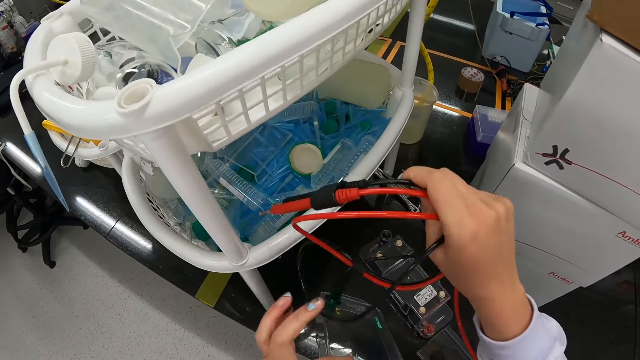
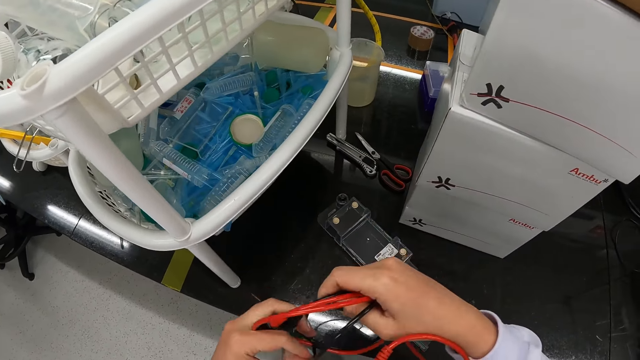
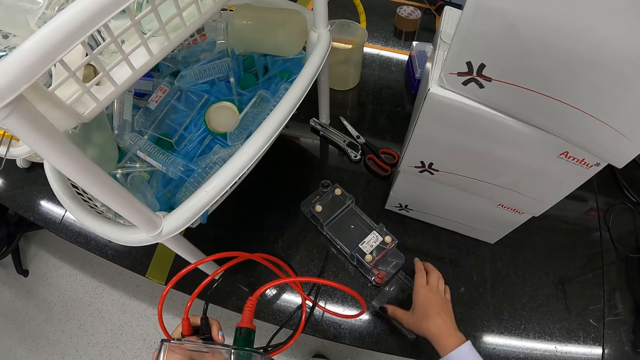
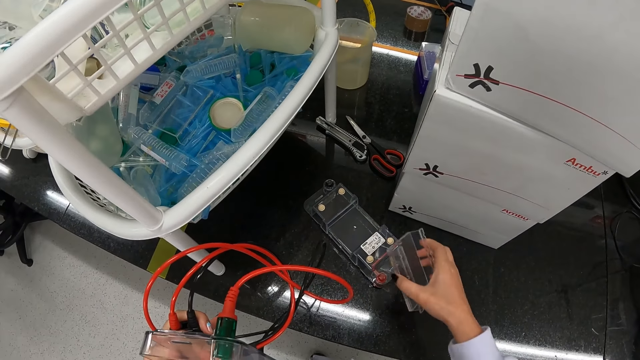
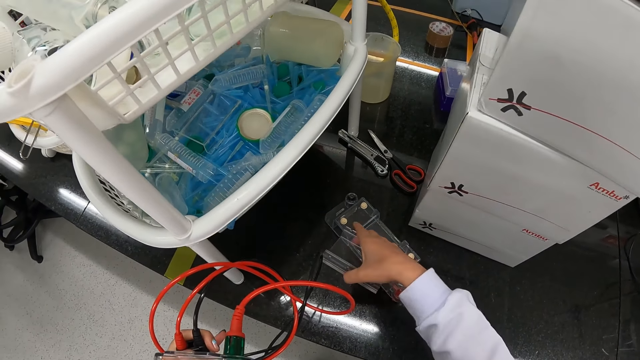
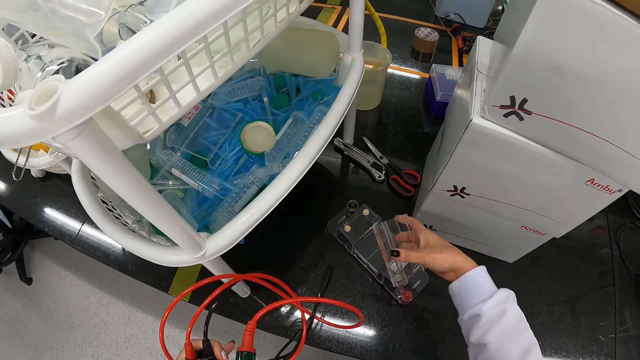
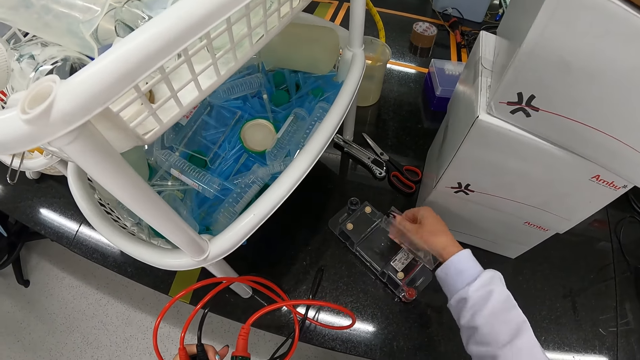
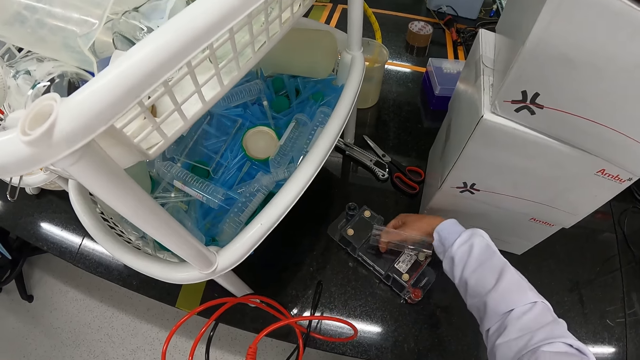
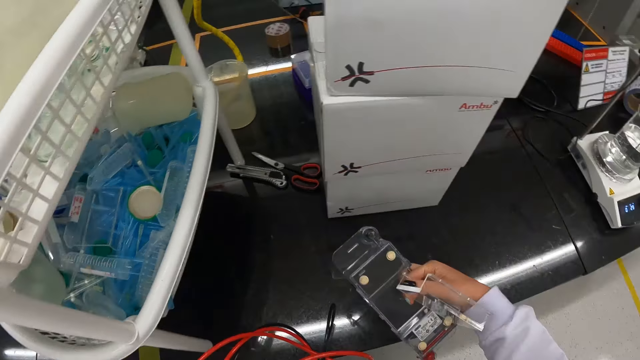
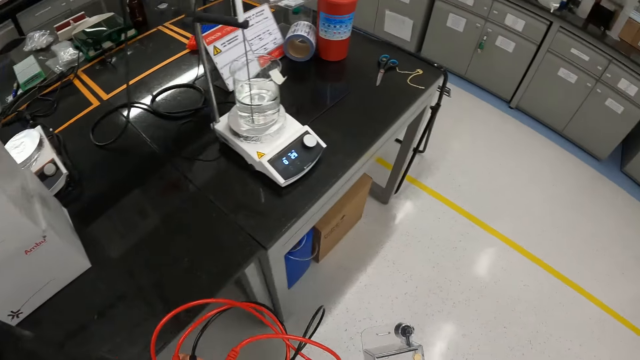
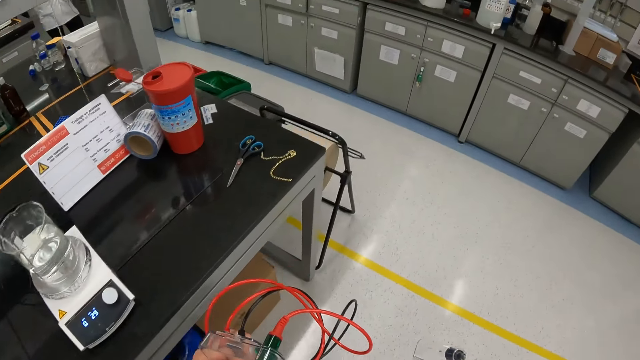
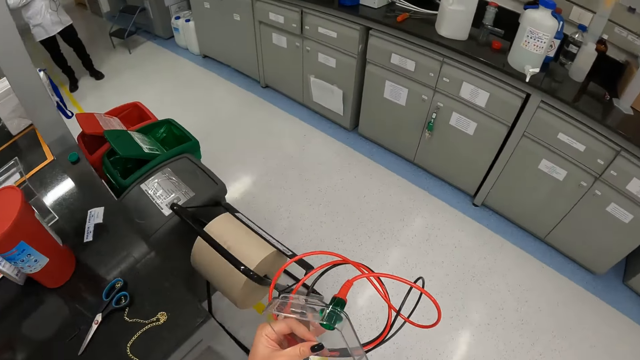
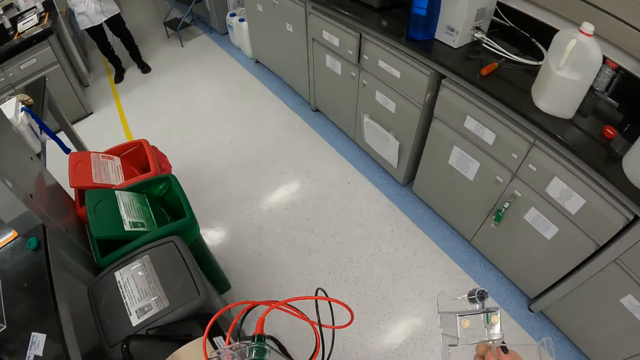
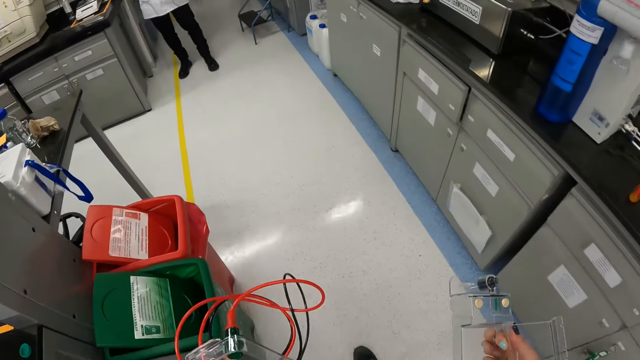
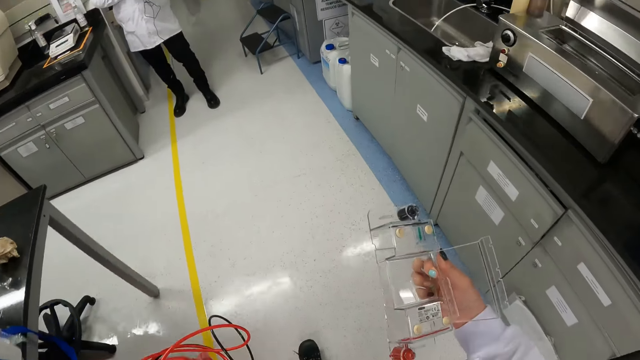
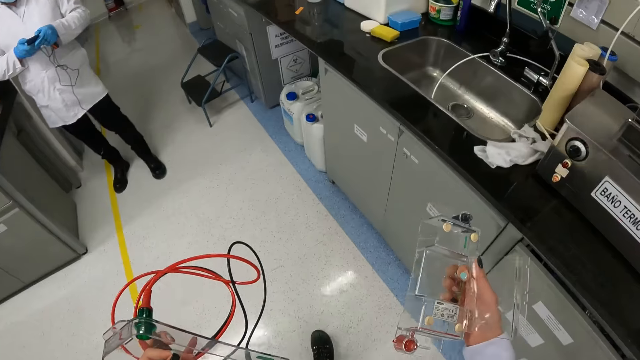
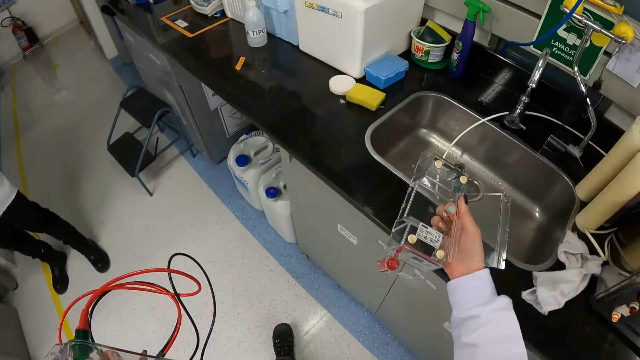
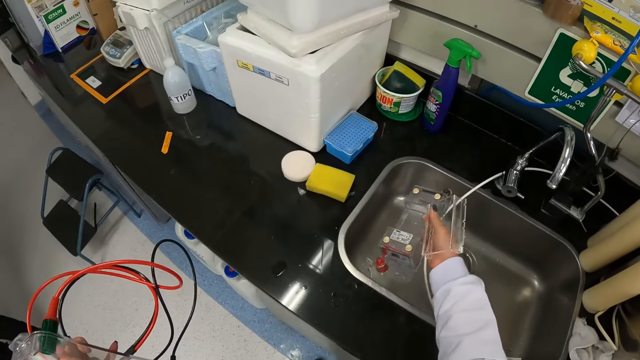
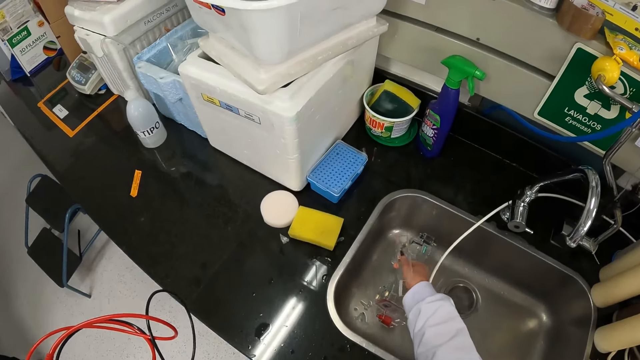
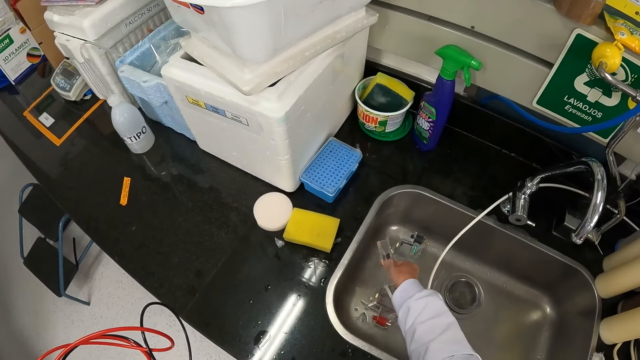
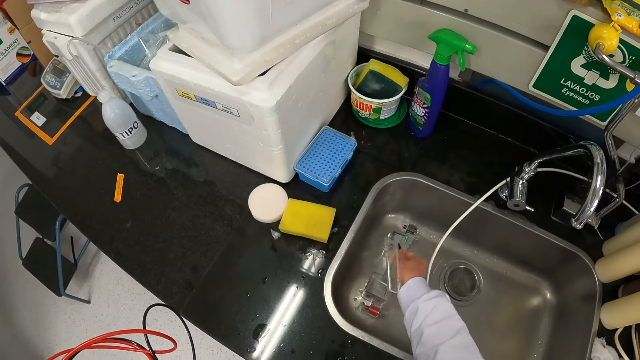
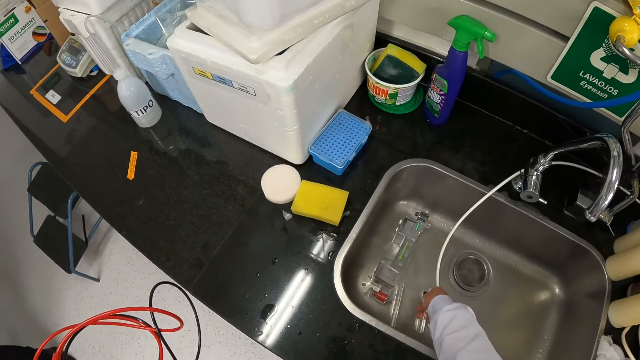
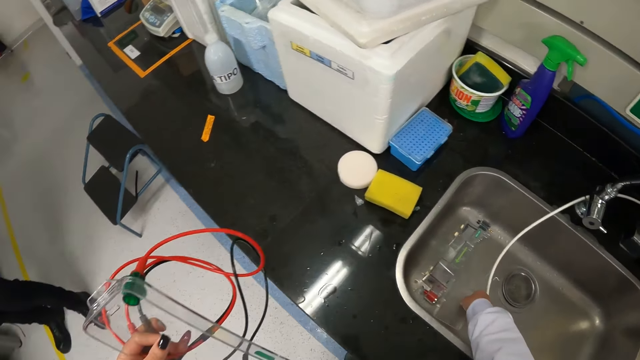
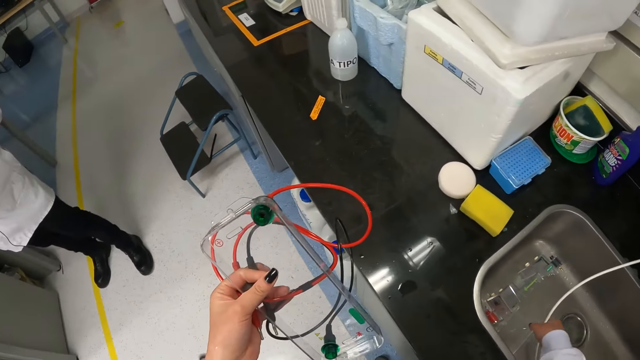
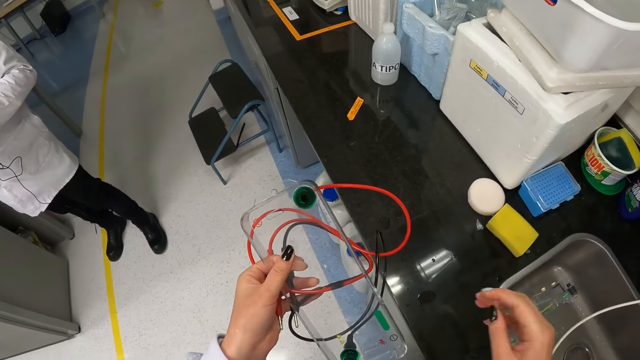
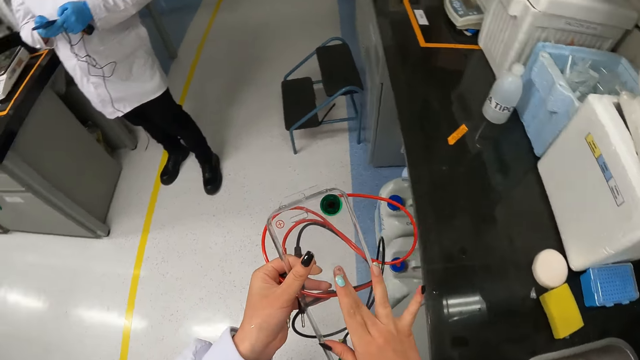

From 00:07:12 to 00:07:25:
The camera wearer removes the multimeter wire from the plastic shelf with her right hand. She passes the multimeter wire from her right hand to her left hand. She picks up the glass tray from the table with her right hand. She picks up the glass multimeter cover from the table with her right hand. She walks to the sink. She places the glass multimeter cover in the sink with her right hand. She places the glass tray in the sink with her right hand.

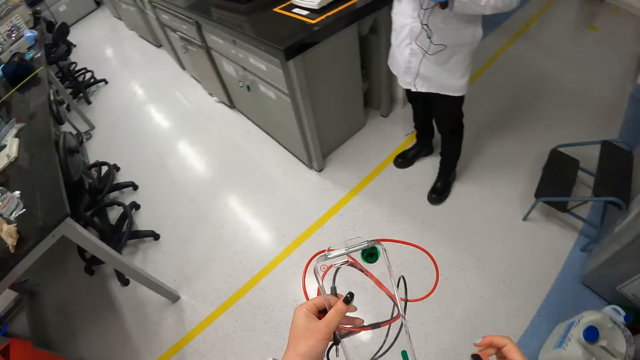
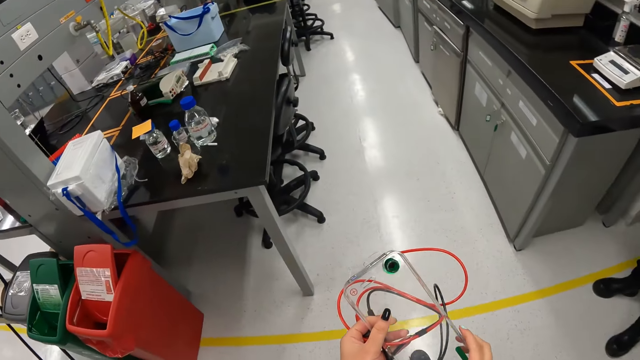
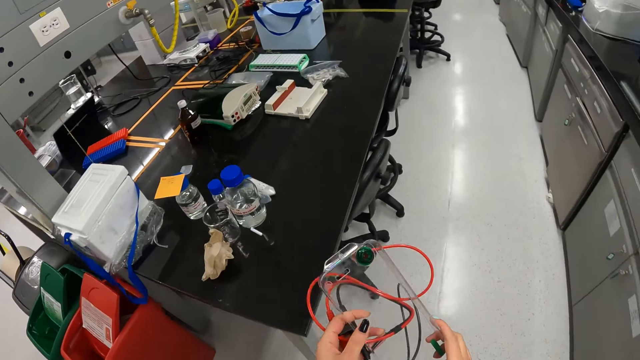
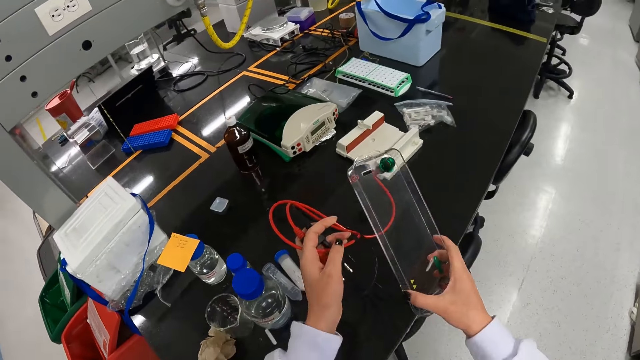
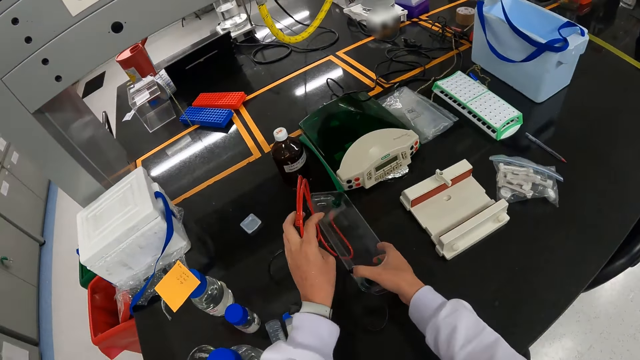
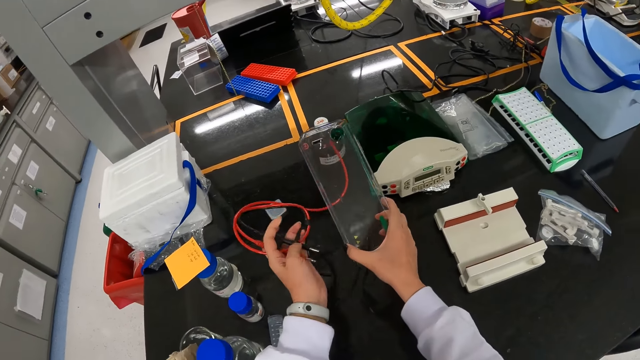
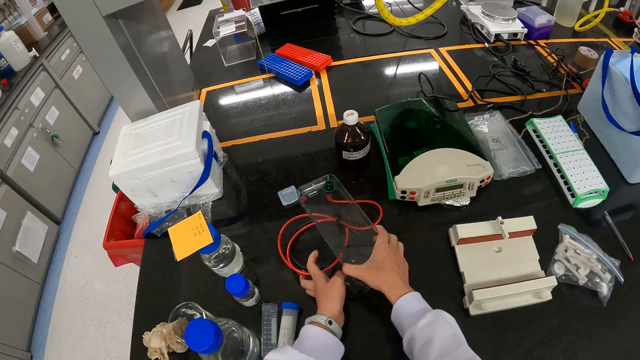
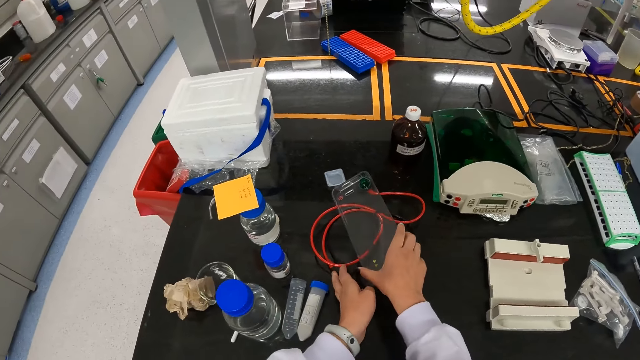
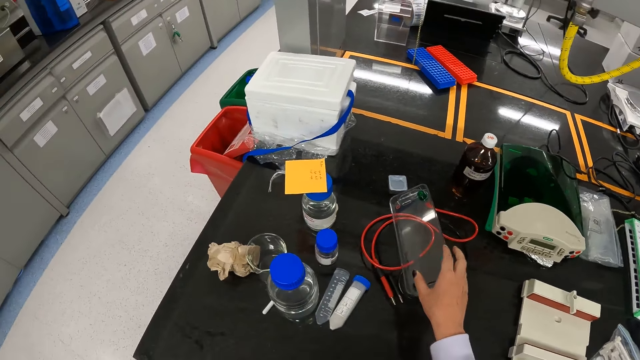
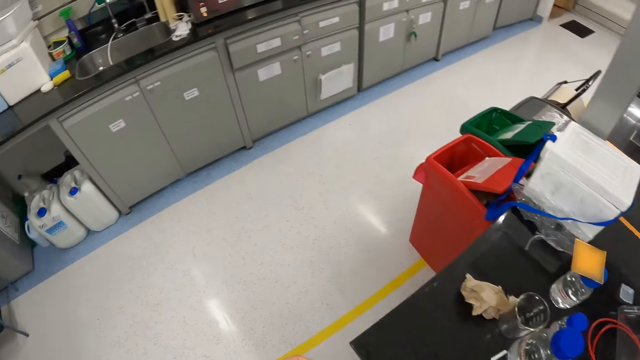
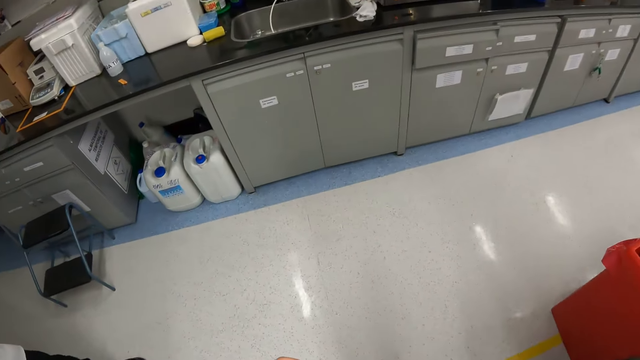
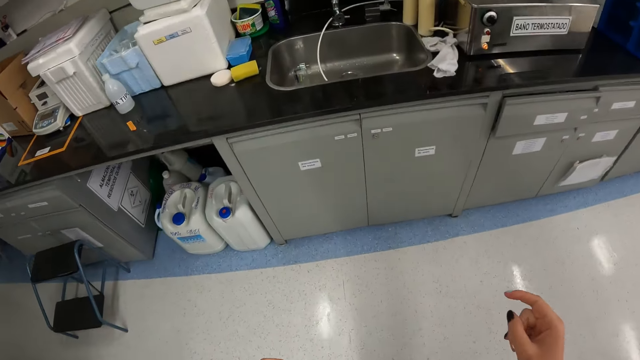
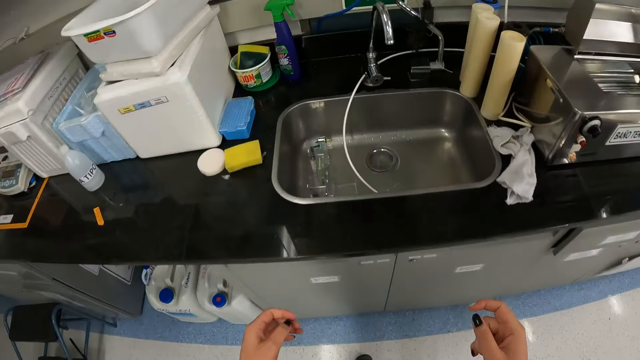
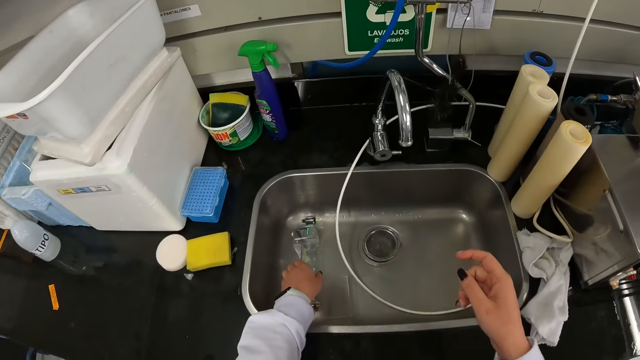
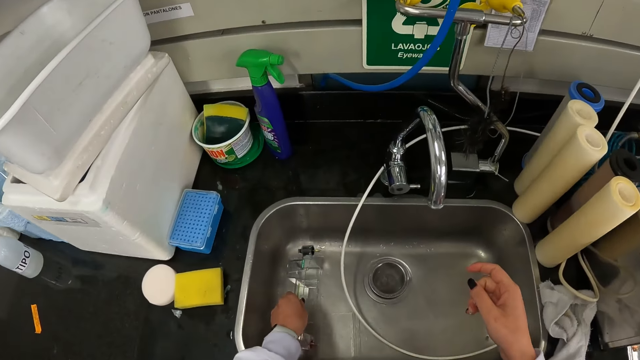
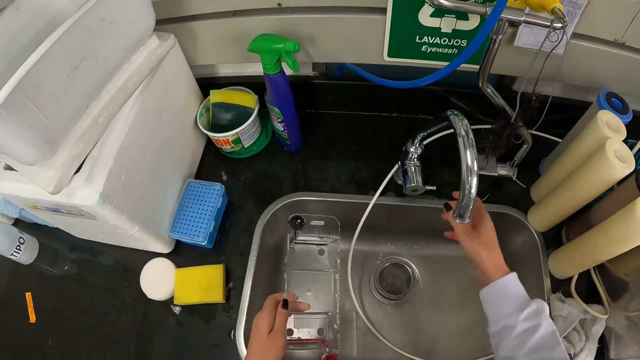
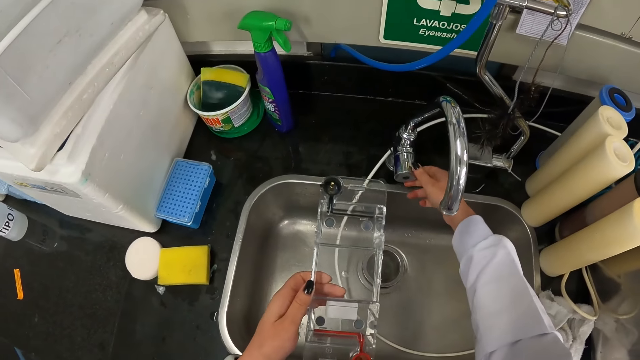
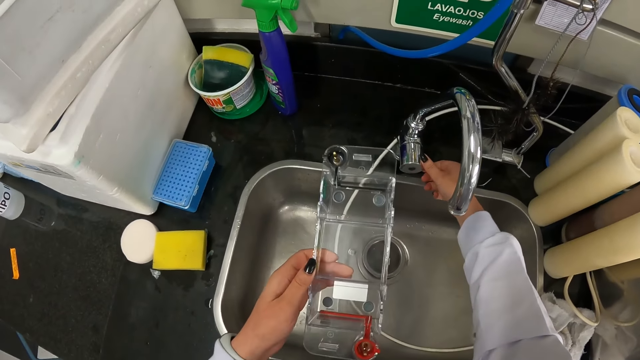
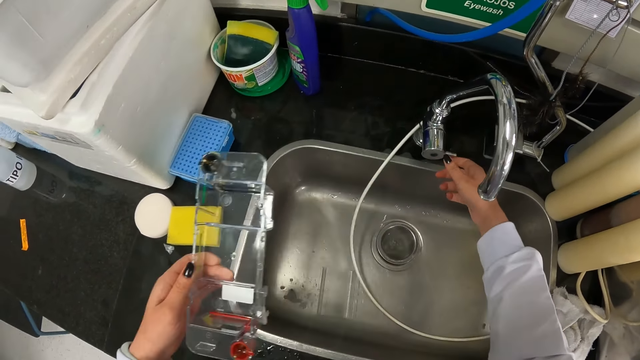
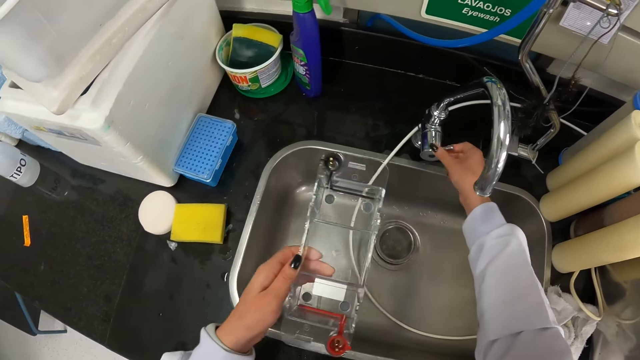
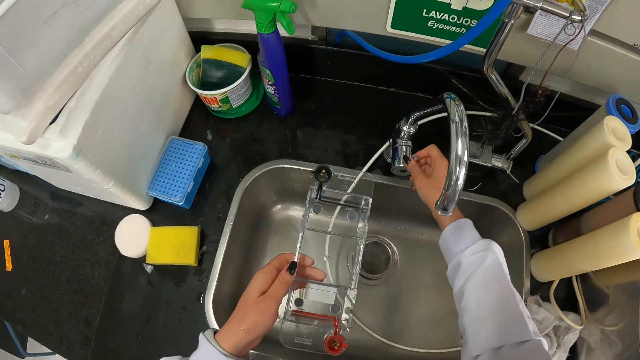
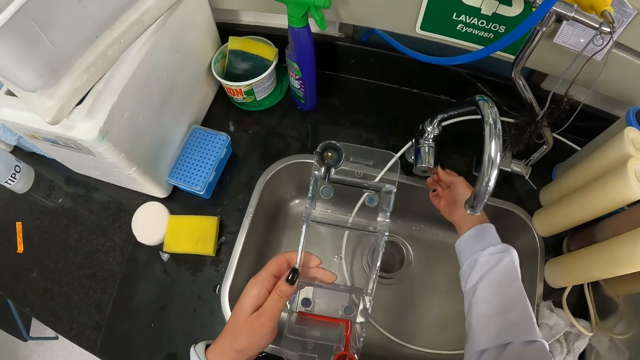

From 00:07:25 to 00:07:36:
The camera wearer holds the glass multimeter cover in her left hand with her right hand. She walks to the table. She drops the glass multimeter cover on the table with her two hands. She walks to the sink. She picks up the glass multimeter cover from the sink with her left hand. She opens a tap on the sink with her right hand. She holds the tap.
